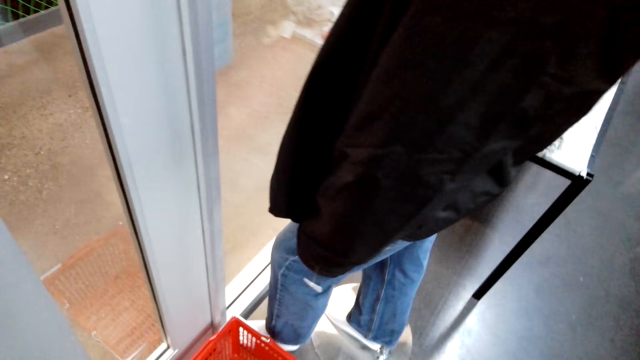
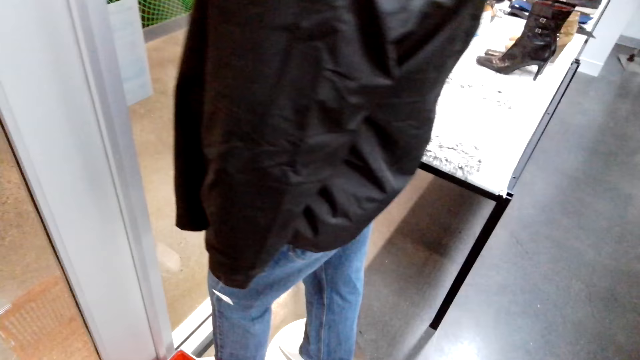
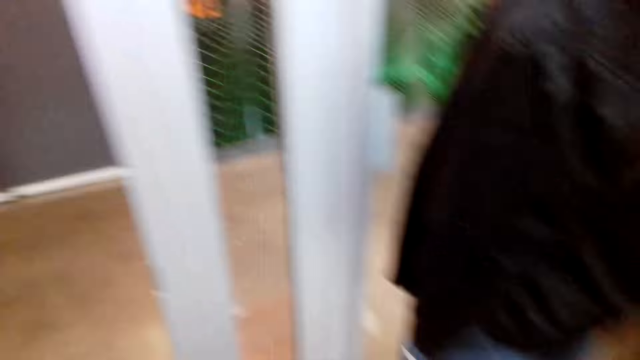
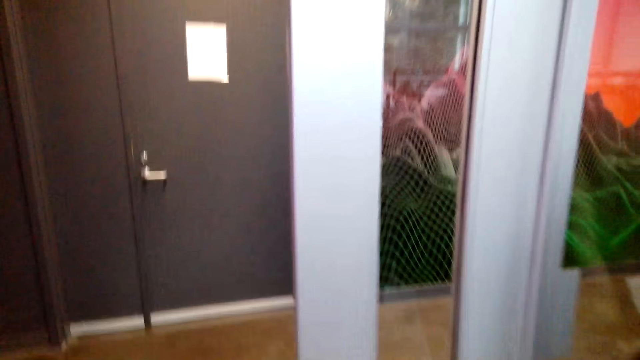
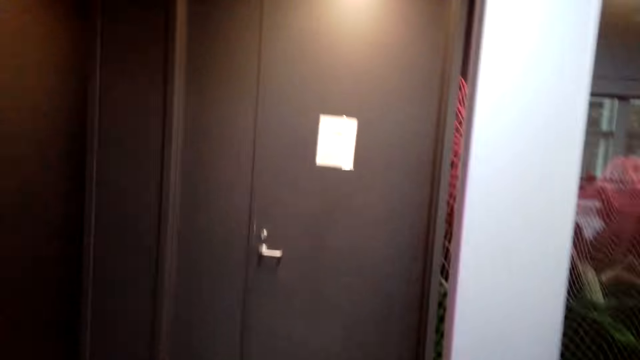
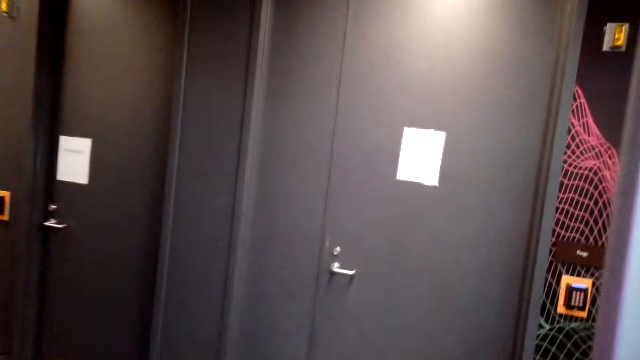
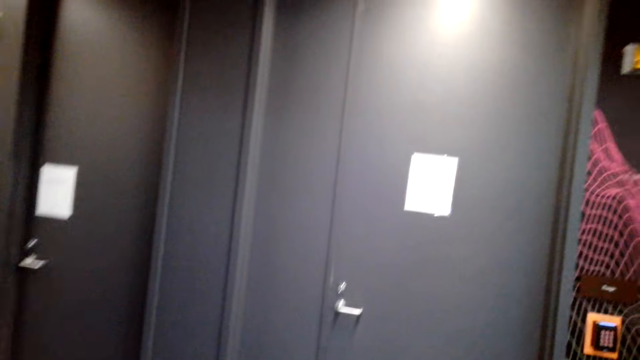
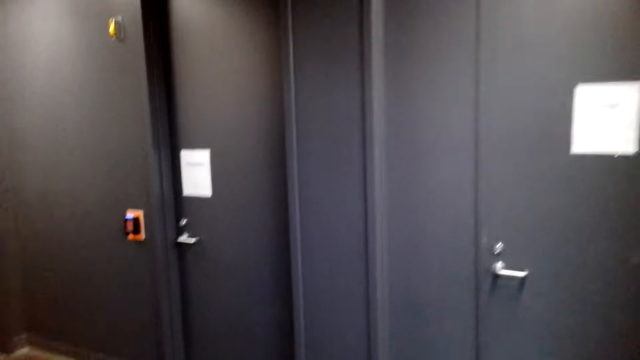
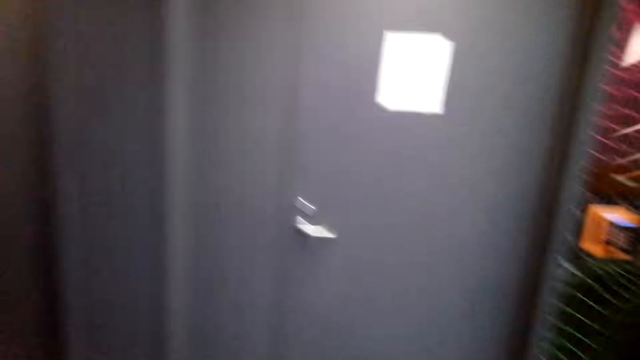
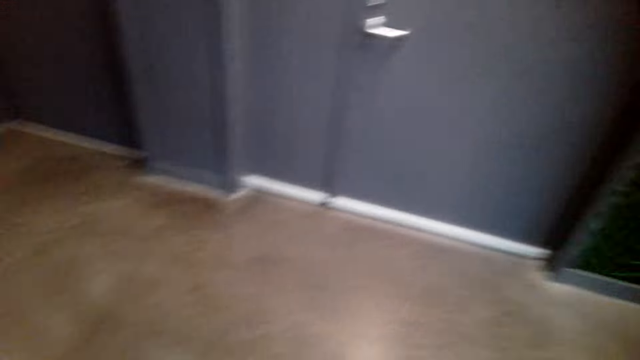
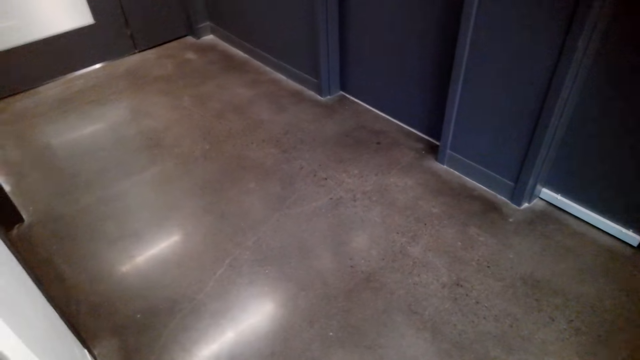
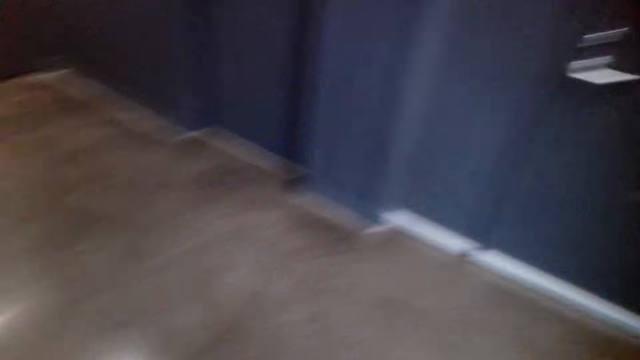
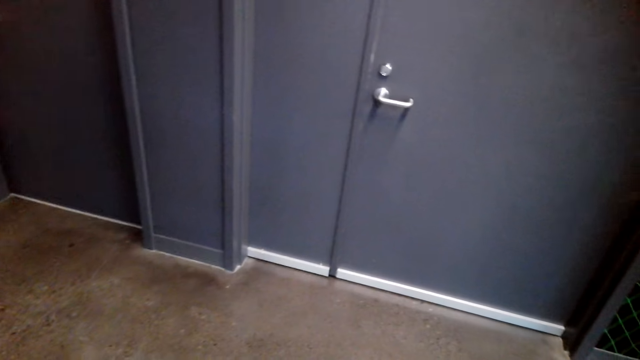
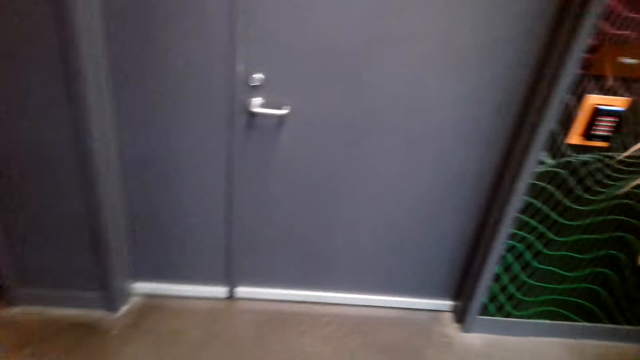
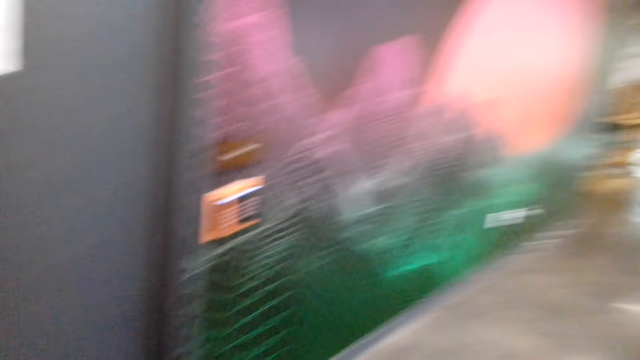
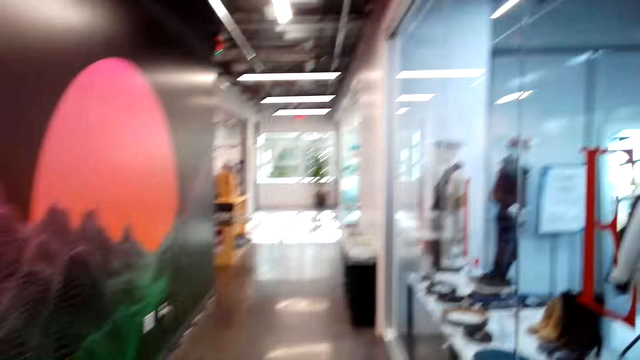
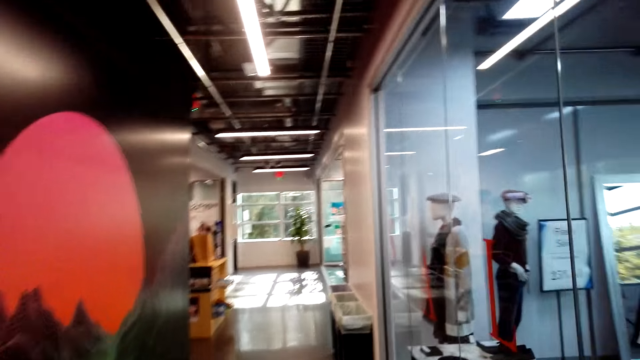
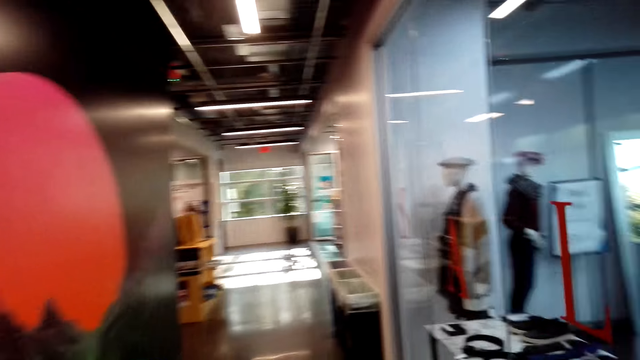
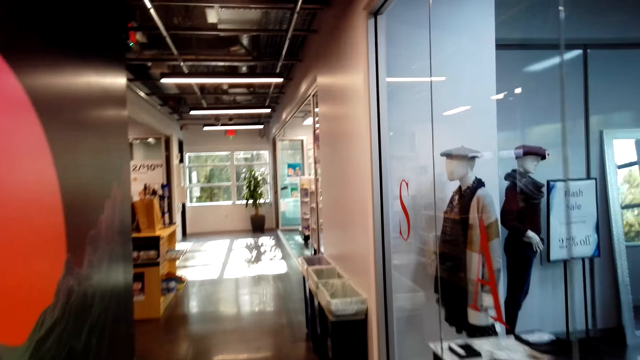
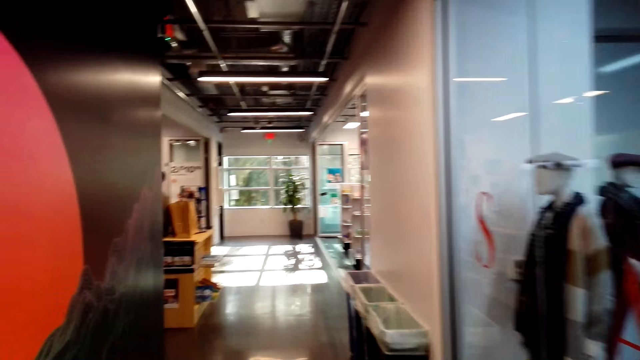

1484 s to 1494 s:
The camera wearer opens the door. They walk around.

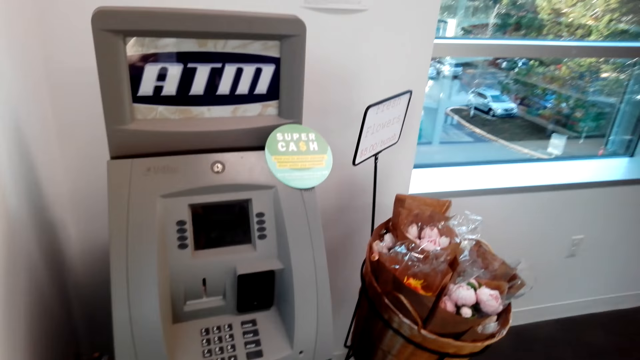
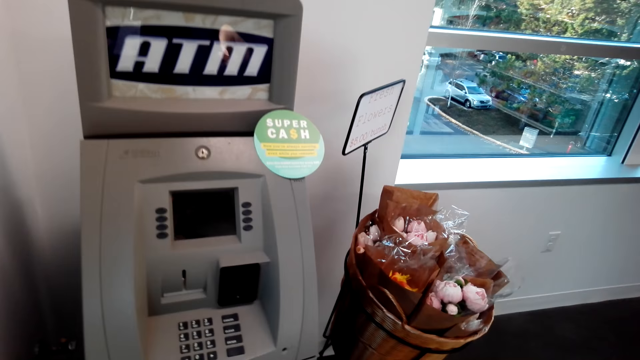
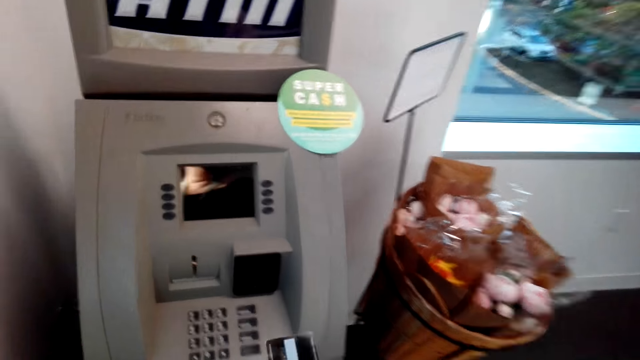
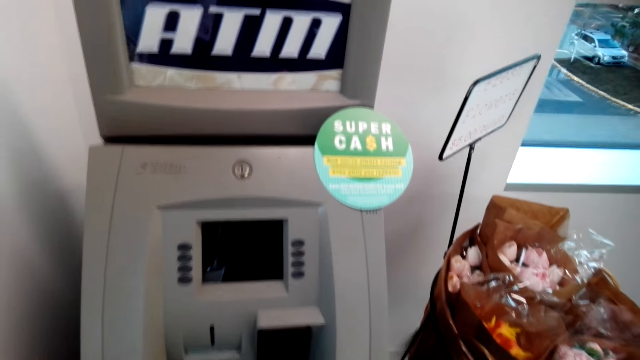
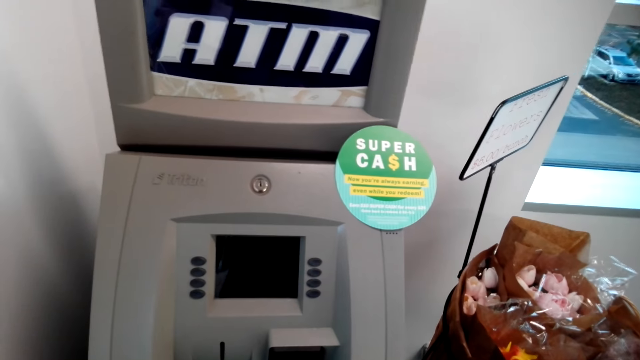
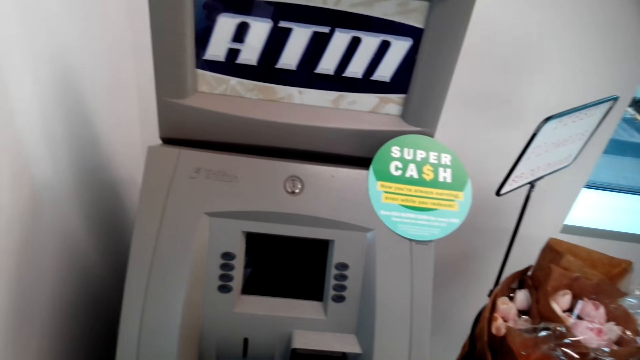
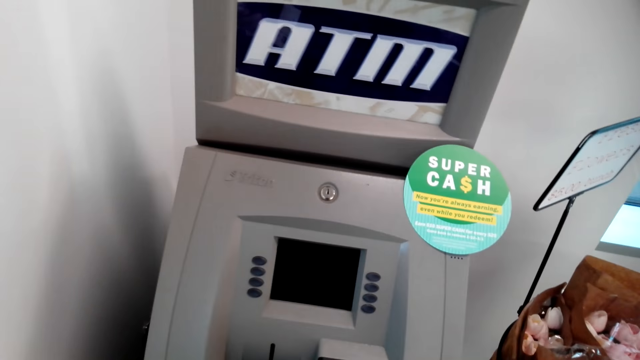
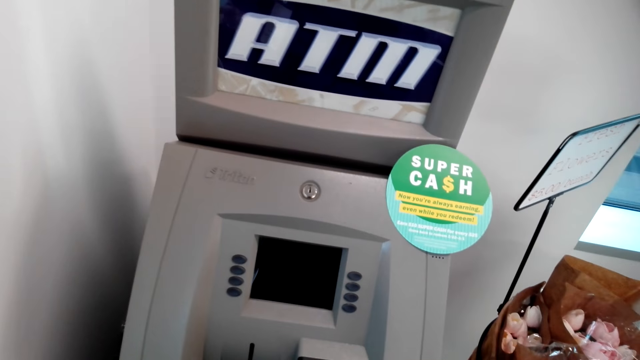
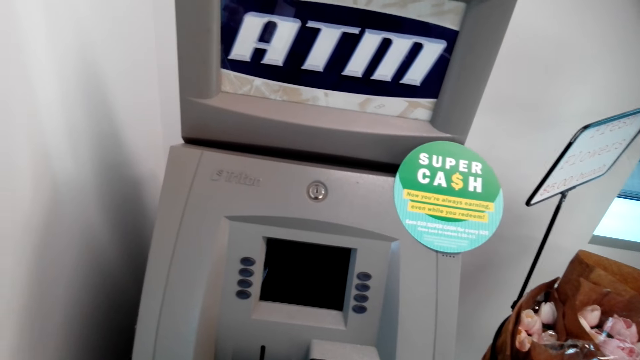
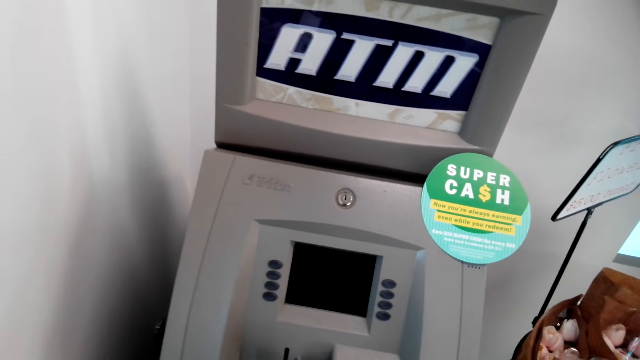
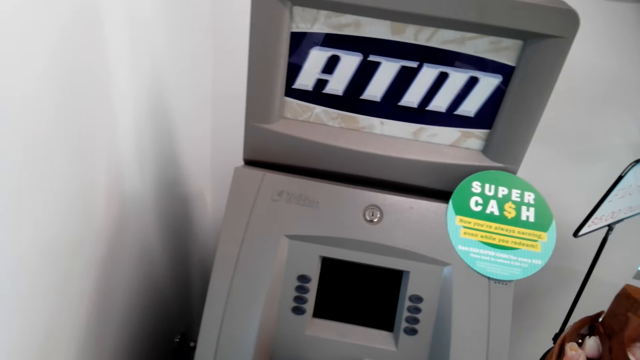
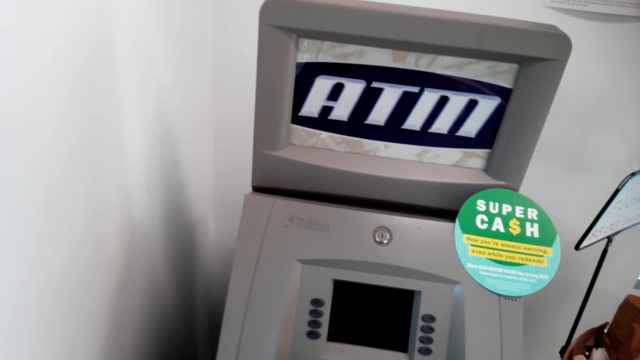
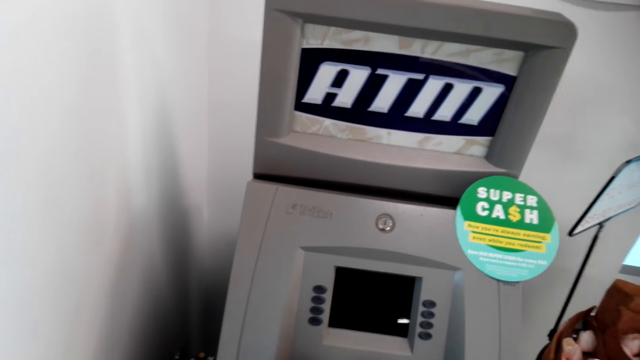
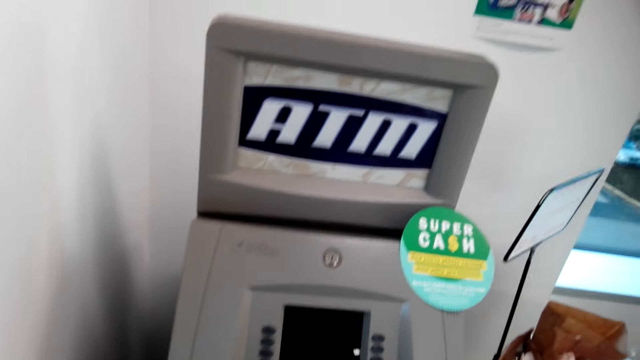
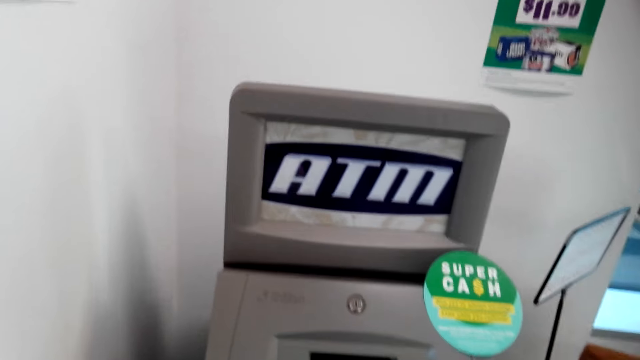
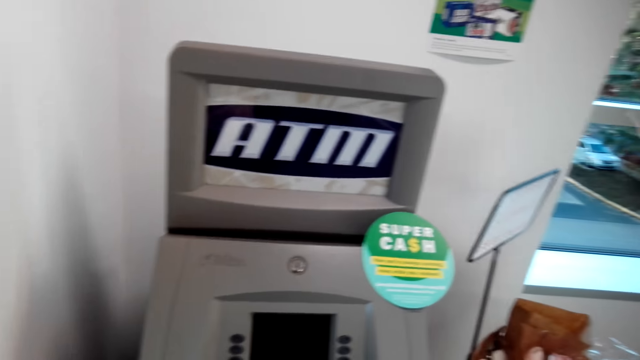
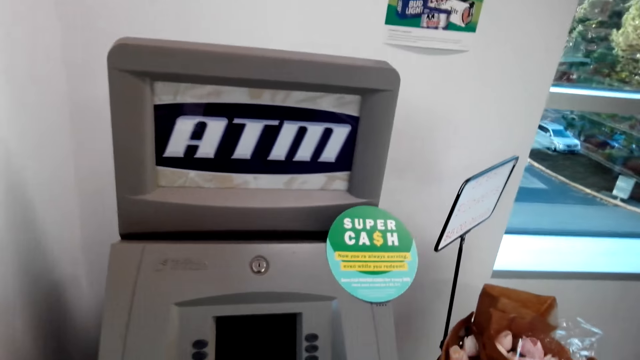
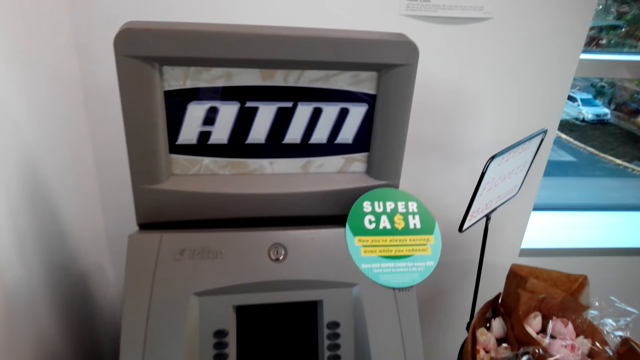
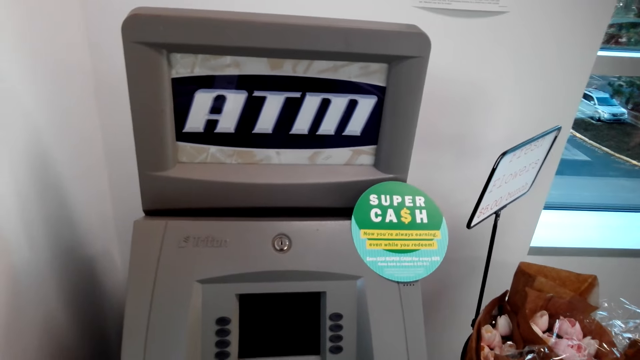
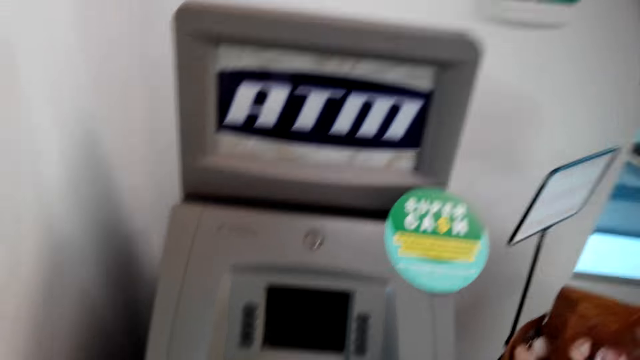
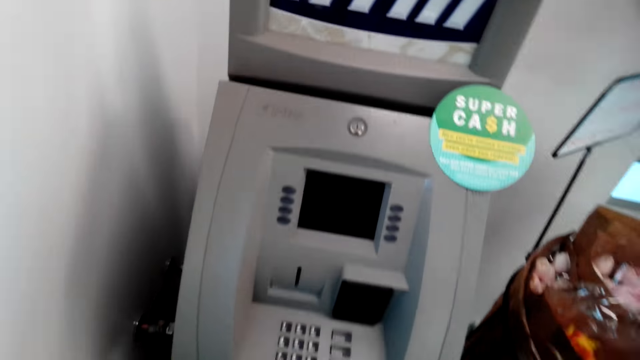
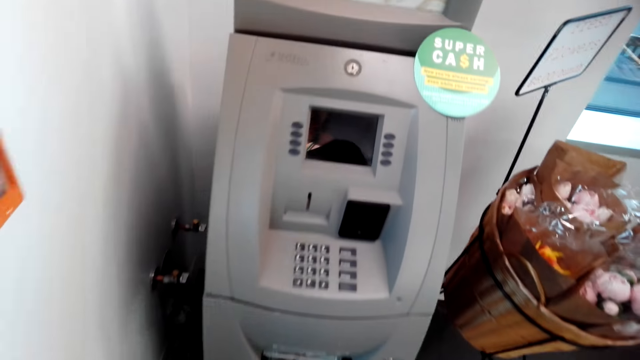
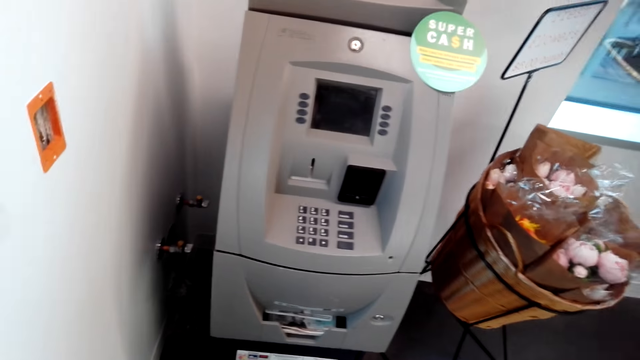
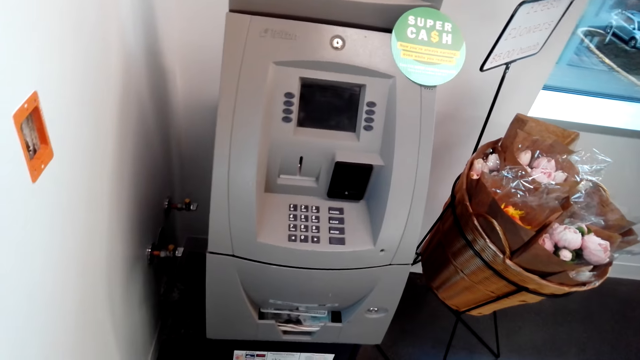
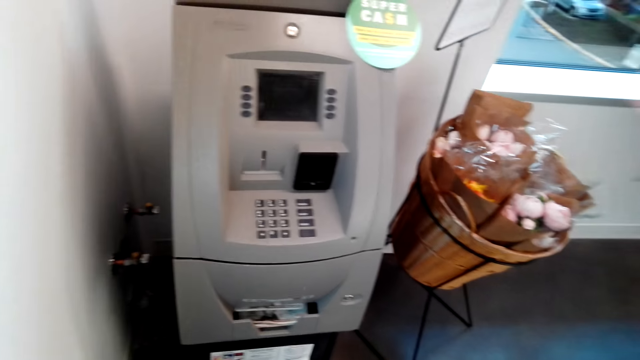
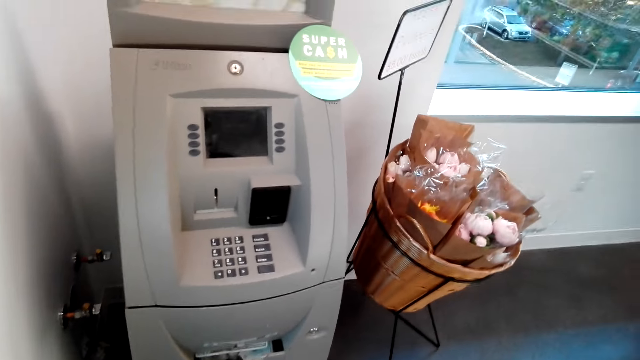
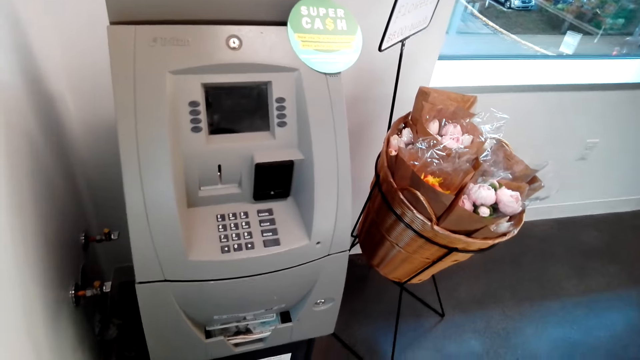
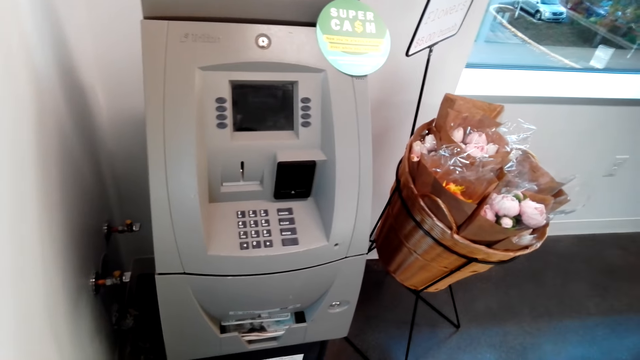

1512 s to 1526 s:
The camera wearer removes cash from the ATM machine. They stand in the ATM. They walk around the supermarket. They walk around.
